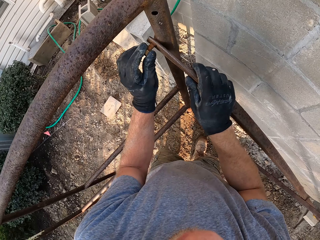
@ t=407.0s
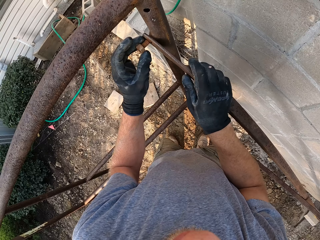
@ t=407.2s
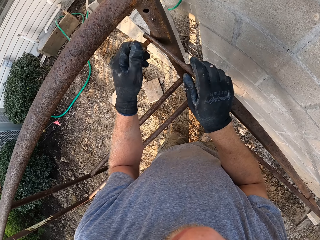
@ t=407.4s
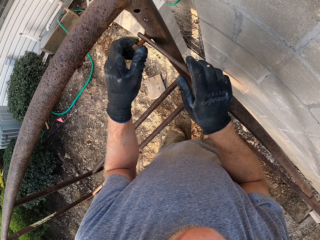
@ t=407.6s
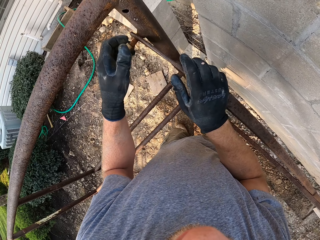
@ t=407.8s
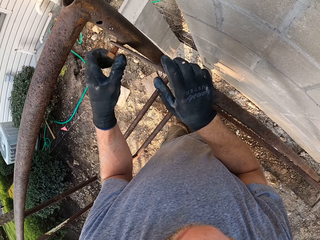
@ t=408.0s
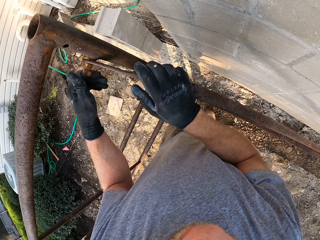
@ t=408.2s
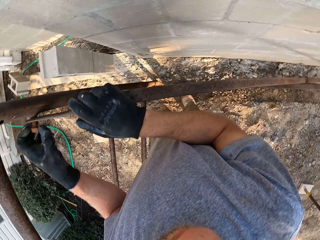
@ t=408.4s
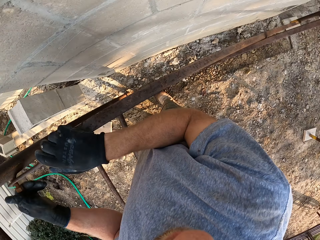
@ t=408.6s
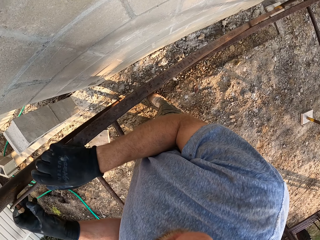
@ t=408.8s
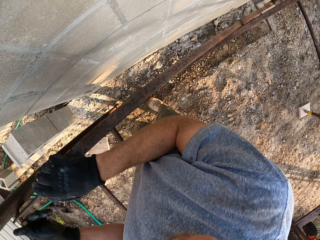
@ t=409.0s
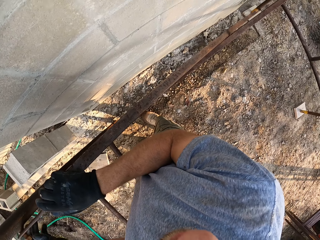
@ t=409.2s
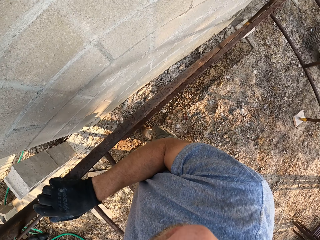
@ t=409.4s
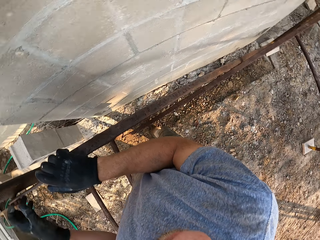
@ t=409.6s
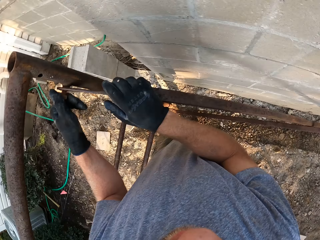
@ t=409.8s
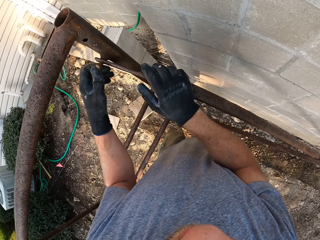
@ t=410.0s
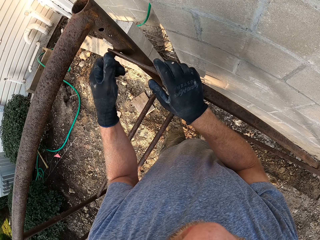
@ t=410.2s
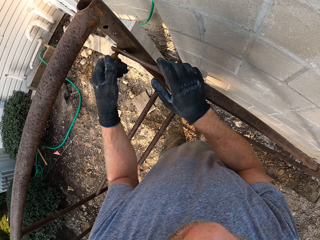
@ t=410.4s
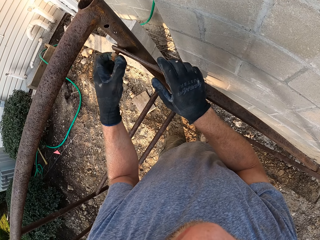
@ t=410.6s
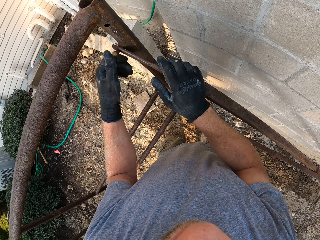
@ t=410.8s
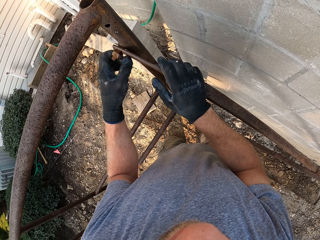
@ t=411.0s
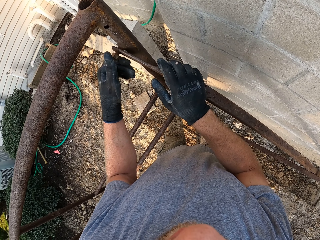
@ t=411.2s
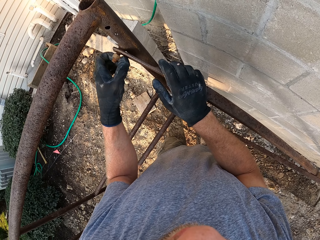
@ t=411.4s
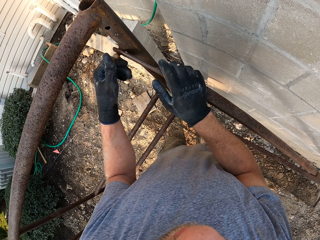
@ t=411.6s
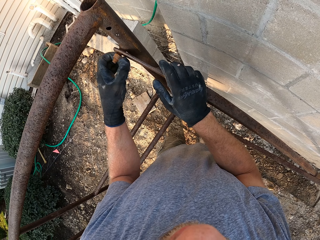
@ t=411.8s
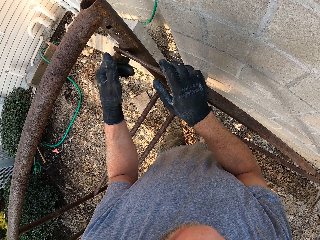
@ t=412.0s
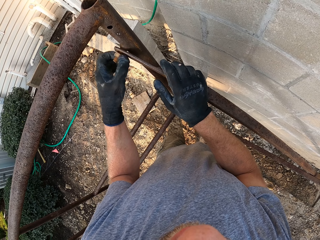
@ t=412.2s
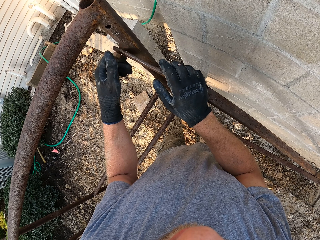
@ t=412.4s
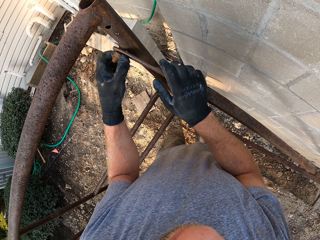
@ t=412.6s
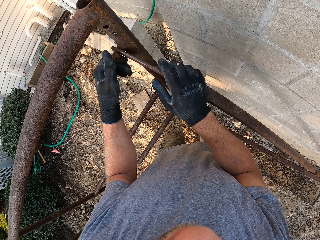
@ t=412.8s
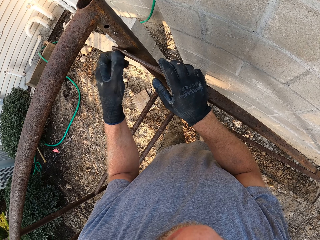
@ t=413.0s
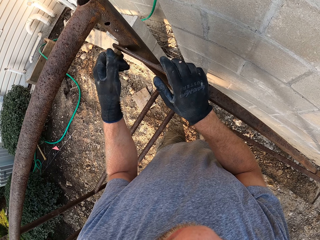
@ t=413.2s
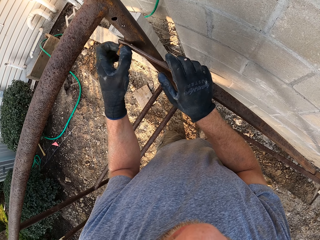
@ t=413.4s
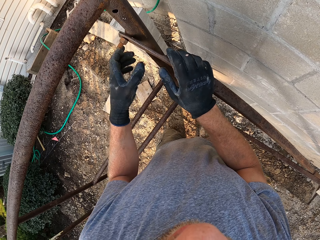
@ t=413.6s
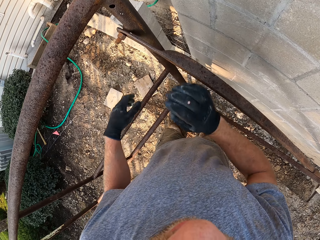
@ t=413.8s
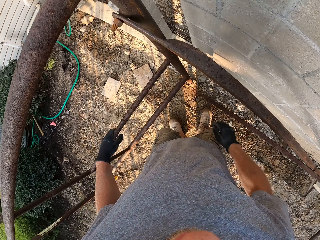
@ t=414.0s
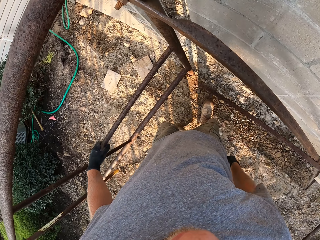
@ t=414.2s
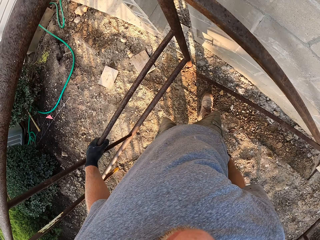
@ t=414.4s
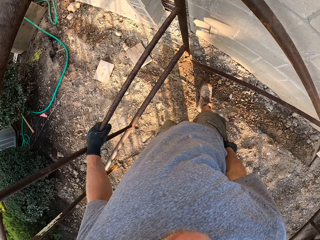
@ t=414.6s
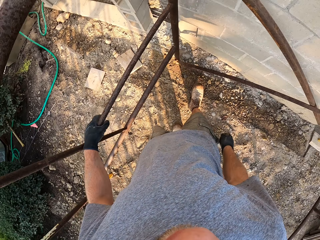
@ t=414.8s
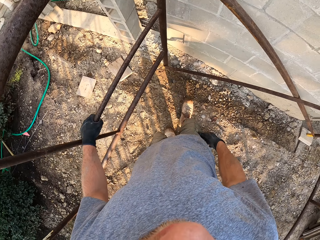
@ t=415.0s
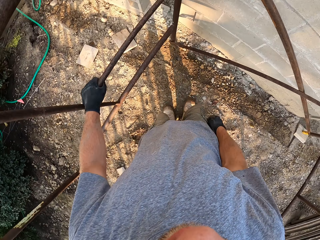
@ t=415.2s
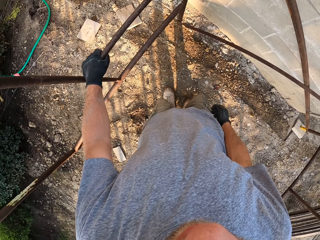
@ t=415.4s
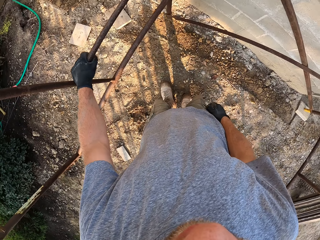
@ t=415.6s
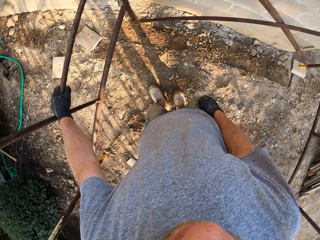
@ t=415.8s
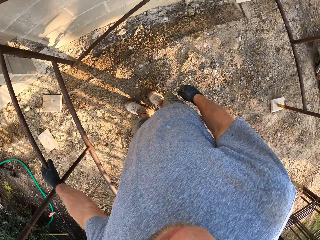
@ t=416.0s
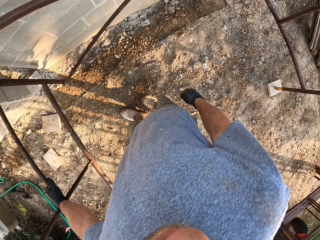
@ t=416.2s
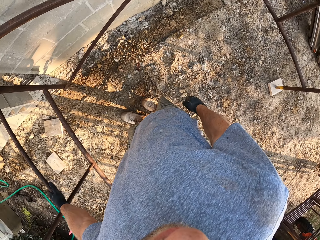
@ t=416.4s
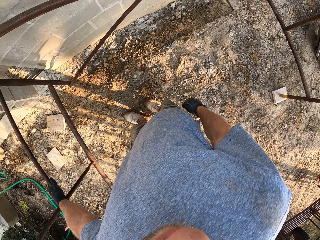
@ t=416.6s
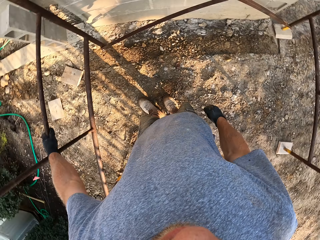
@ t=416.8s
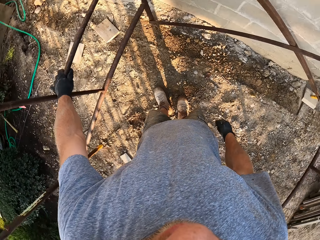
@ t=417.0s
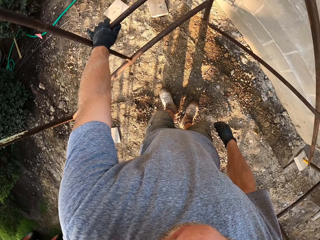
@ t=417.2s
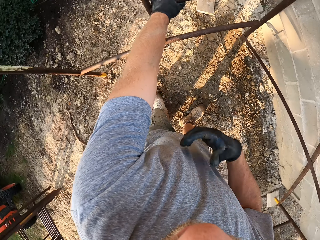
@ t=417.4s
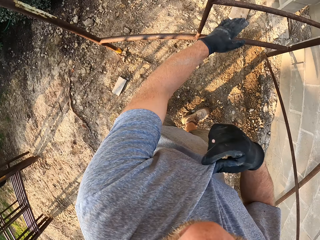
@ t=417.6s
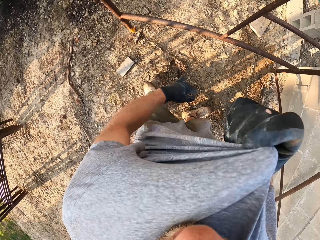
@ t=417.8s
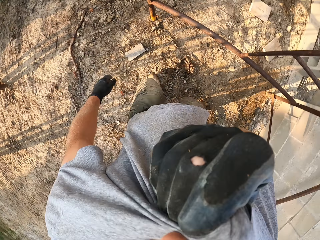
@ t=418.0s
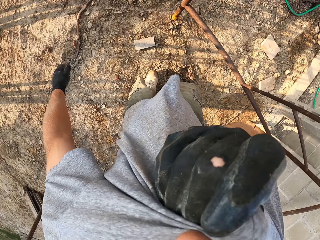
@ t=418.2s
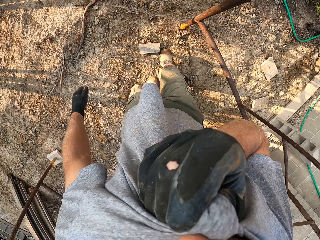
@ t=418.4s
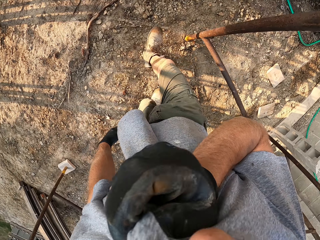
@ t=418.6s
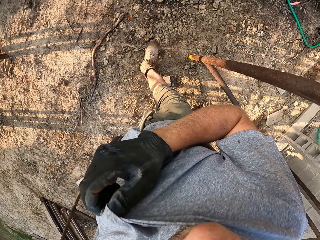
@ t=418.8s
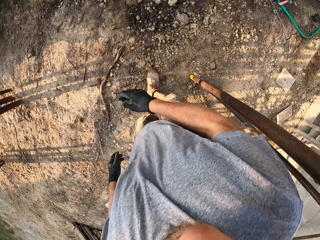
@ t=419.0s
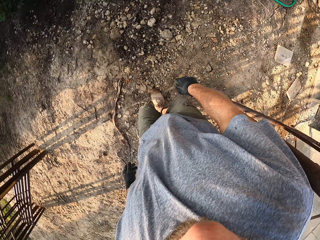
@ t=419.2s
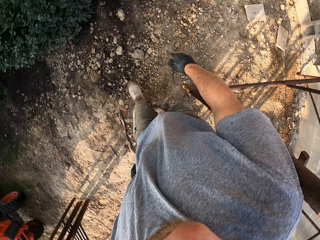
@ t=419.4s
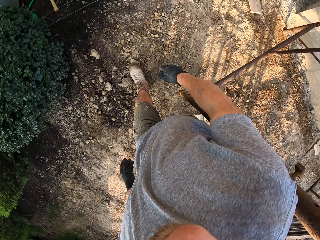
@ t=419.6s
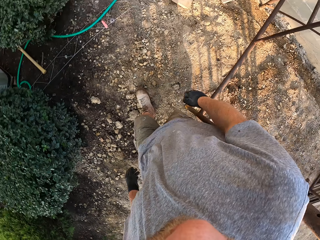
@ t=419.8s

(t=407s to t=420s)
The camera wearer looks at the ladder. He wipes his face with his shirt.

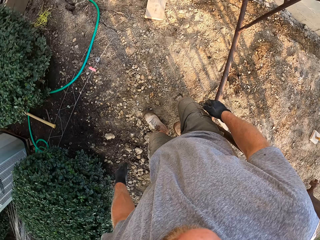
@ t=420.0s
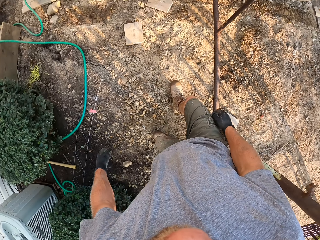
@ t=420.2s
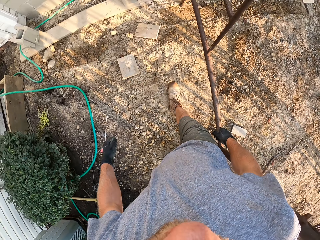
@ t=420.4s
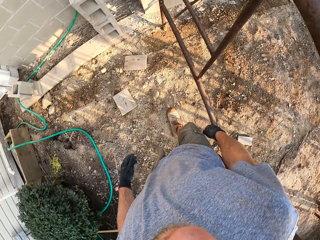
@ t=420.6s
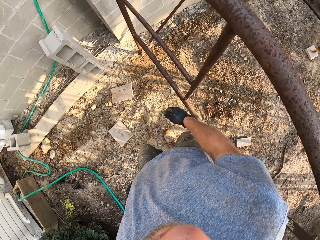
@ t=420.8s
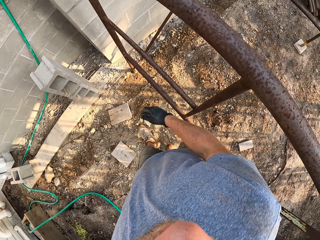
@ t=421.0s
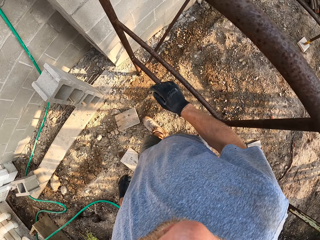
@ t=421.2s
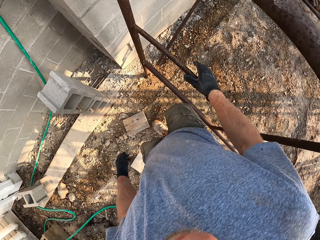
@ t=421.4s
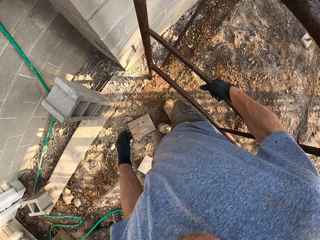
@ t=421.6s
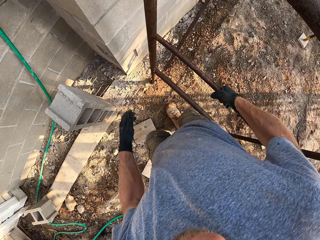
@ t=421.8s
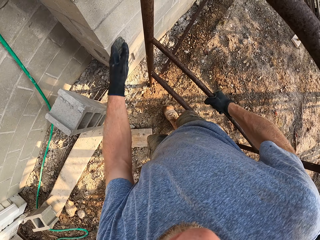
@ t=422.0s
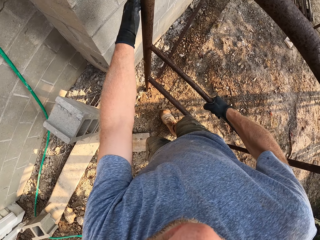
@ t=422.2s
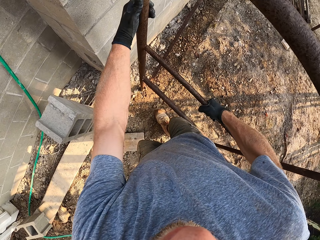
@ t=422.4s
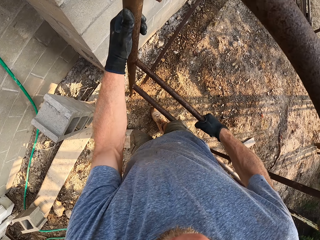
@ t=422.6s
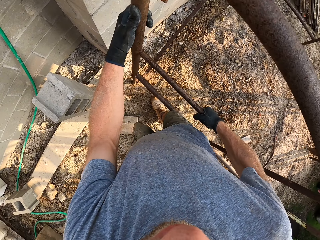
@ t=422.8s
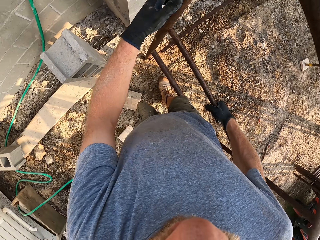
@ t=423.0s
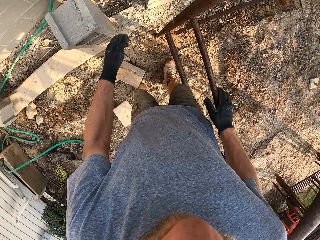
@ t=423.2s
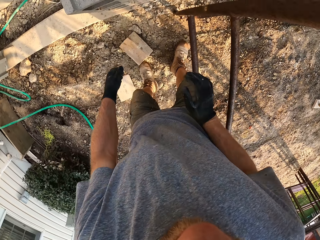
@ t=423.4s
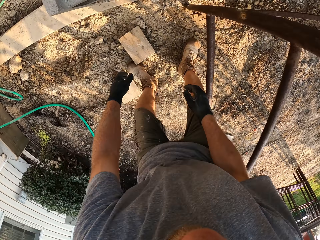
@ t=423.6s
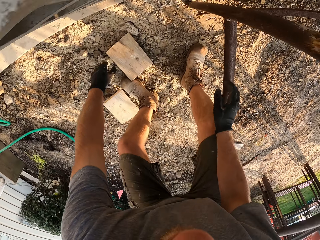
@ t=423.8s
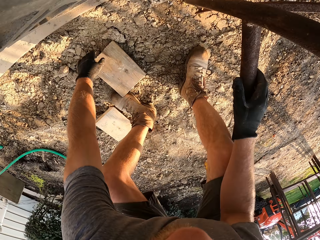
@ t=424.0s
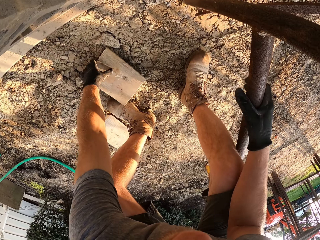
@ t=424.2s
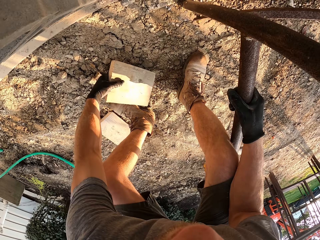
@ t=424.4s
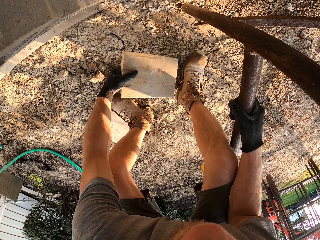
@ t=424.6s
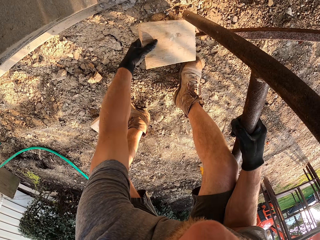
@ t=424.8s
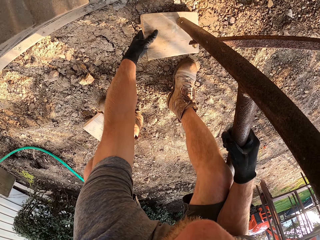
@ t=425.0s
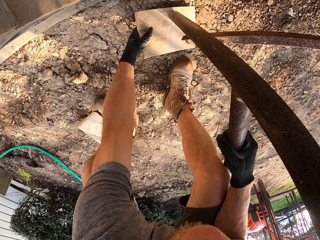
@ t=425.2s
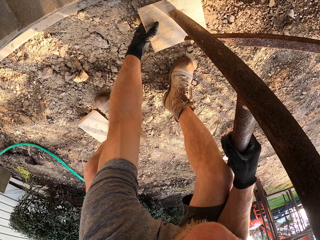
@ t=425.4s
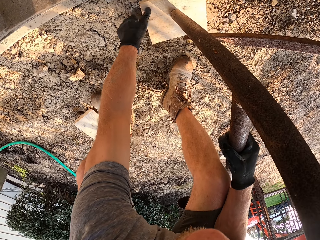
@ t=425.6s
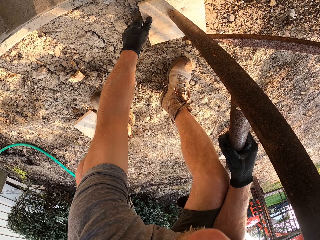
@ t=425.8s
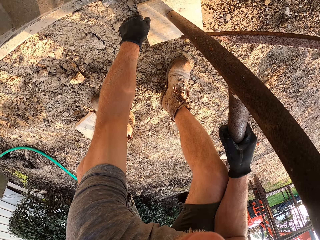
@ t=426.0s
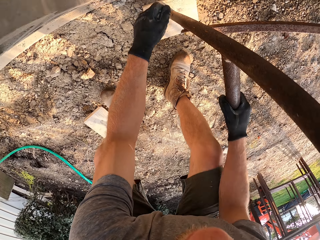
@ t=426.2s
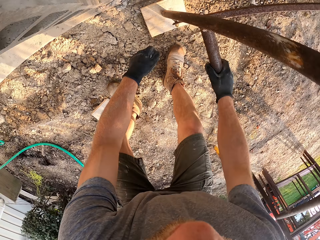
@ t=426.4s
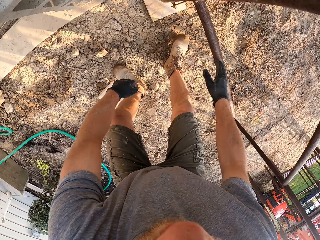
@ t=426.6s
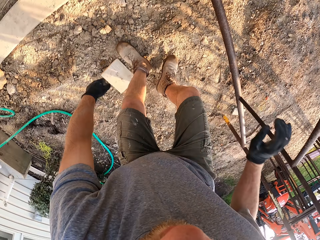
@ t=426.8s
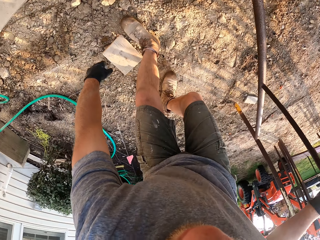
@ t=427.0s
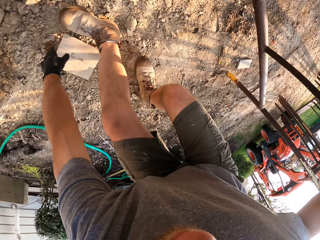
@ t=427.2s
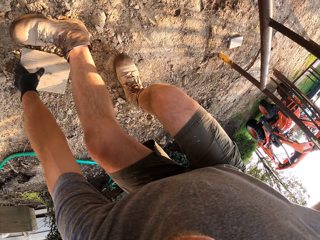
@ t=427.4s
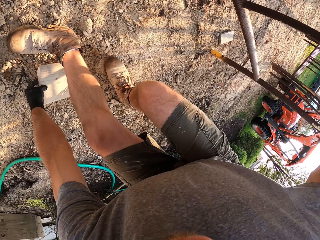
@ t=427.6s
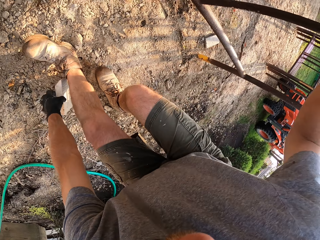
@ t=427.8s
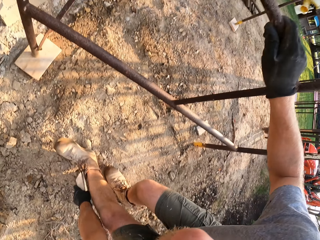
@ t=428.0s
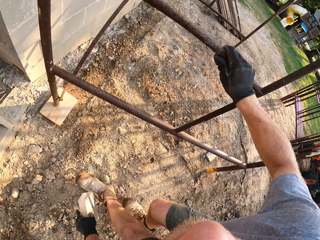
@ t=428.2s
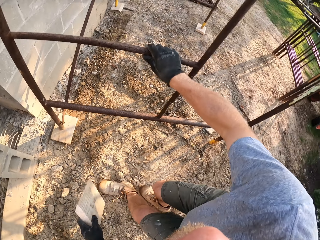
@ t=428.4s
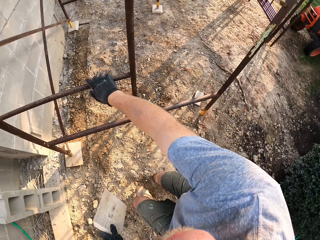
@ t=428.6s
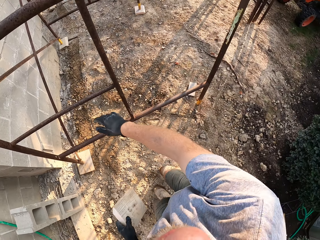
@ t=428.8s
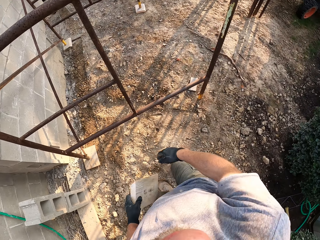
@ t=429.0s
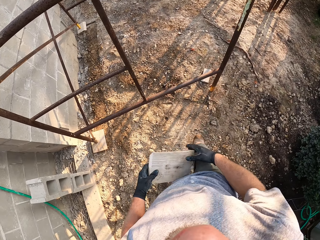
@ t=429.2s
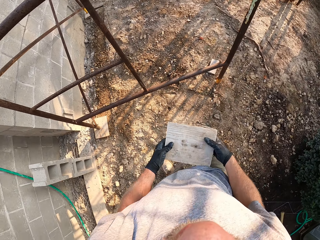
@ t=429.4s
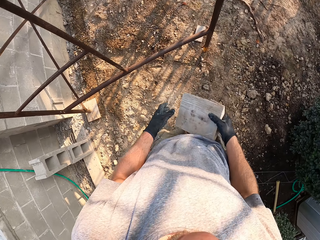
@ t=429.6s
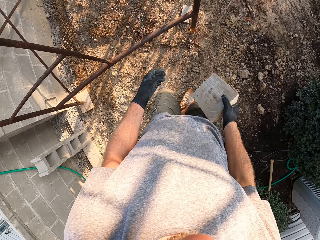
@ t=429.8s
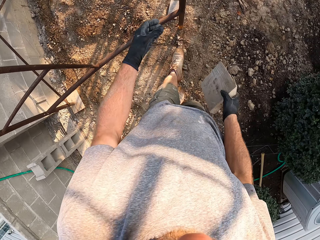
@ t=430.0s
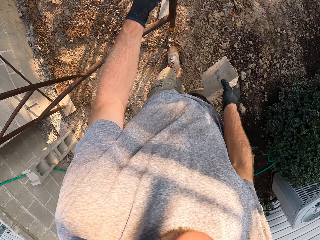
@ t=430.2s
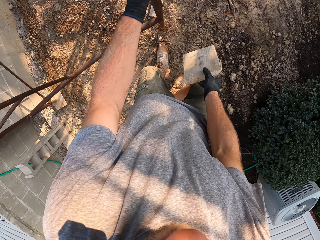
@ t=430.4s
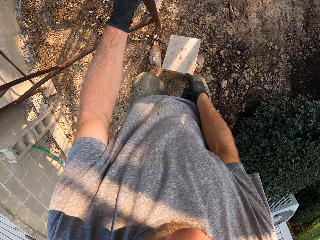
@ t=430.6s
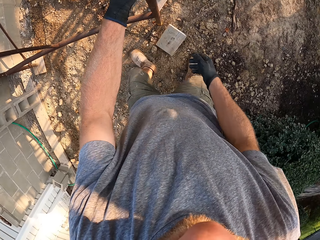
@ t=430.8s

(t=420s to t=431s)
The camera wearer walks around the construction site. They shake the rack. They take a plank on the floor. They lift the rack. They place the plank under a leg of the rack. They pick up a plank on the ground.
